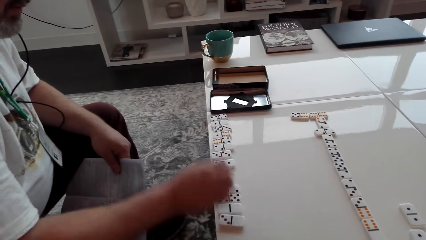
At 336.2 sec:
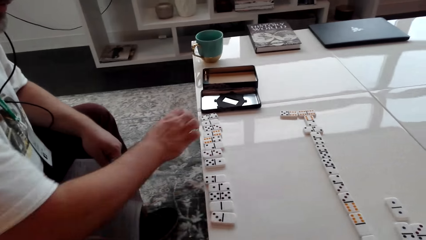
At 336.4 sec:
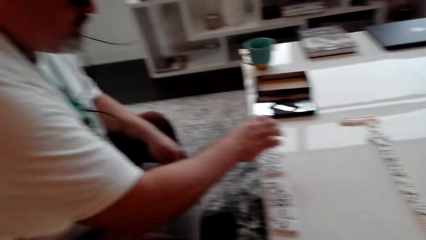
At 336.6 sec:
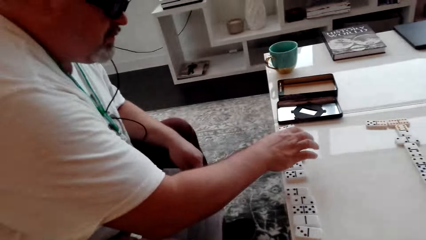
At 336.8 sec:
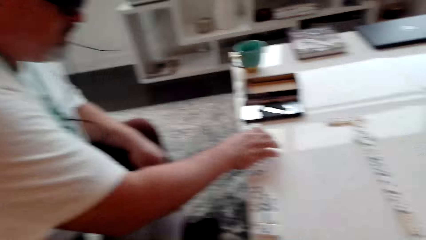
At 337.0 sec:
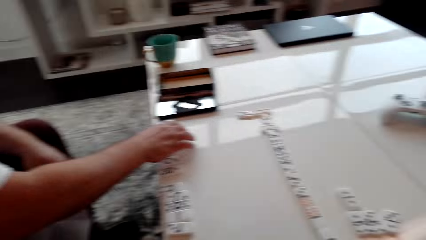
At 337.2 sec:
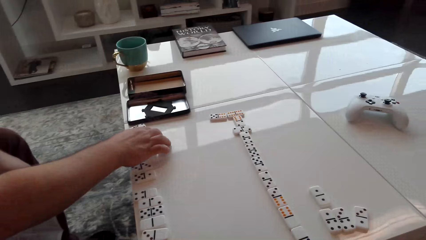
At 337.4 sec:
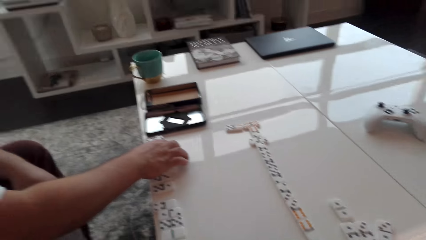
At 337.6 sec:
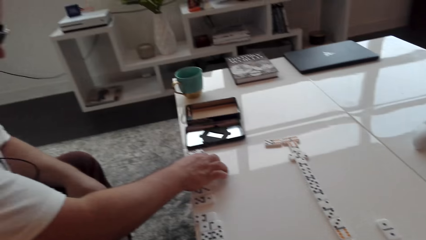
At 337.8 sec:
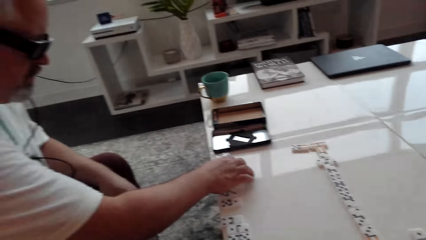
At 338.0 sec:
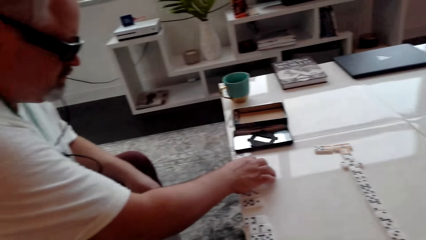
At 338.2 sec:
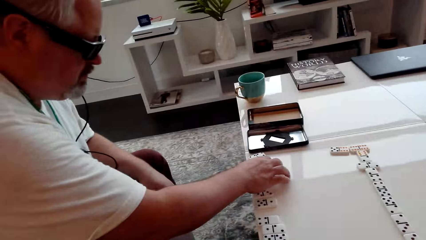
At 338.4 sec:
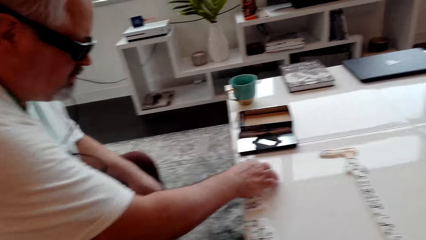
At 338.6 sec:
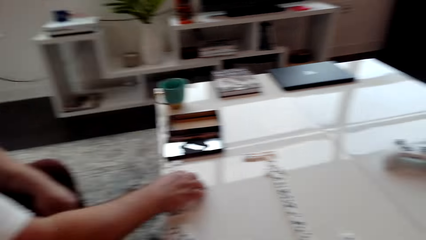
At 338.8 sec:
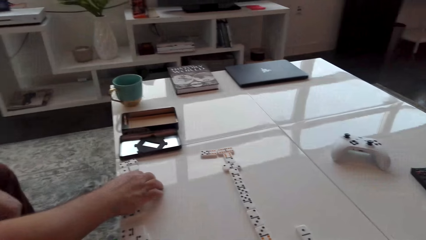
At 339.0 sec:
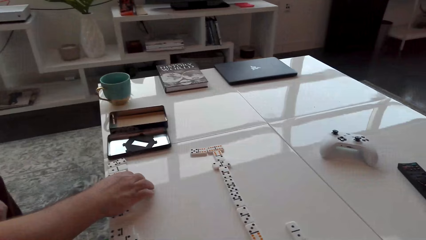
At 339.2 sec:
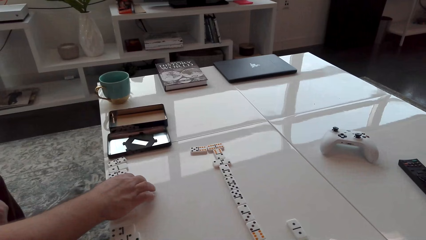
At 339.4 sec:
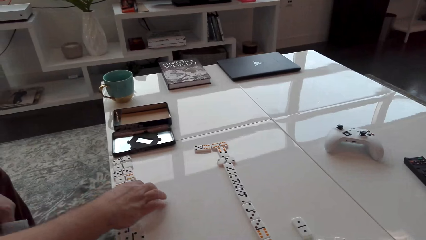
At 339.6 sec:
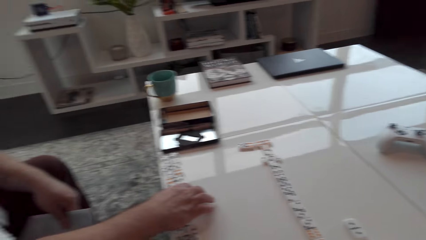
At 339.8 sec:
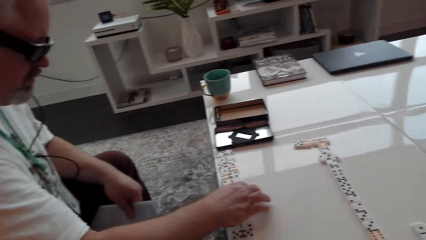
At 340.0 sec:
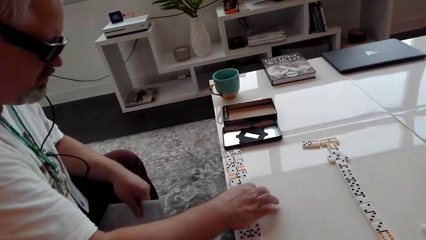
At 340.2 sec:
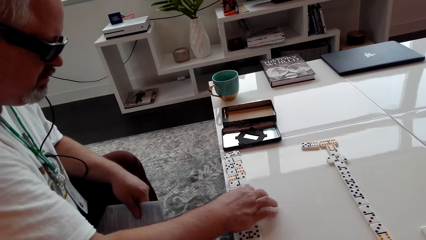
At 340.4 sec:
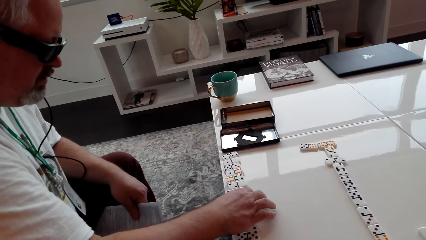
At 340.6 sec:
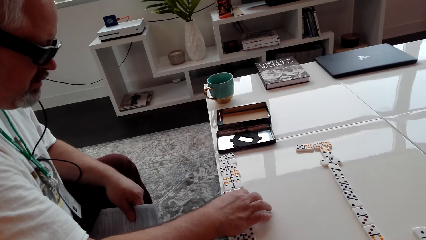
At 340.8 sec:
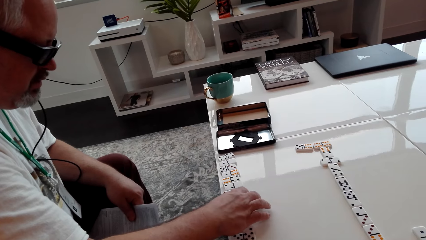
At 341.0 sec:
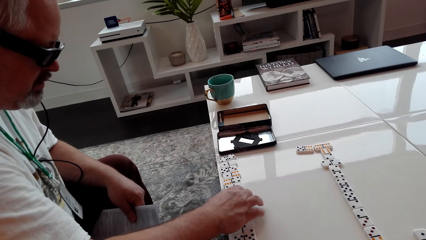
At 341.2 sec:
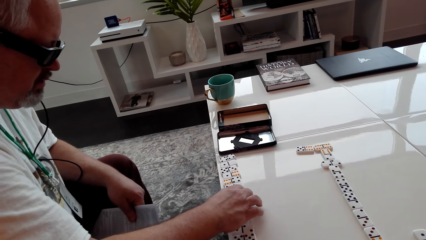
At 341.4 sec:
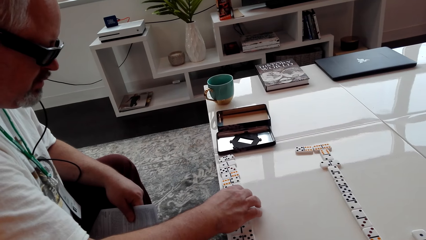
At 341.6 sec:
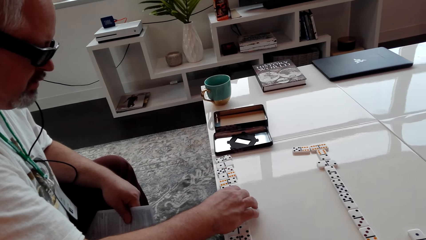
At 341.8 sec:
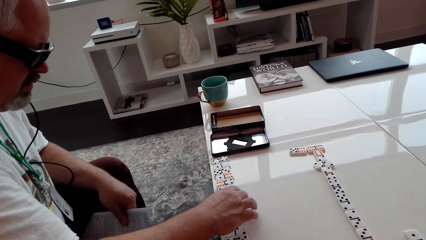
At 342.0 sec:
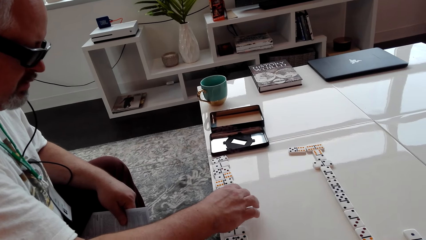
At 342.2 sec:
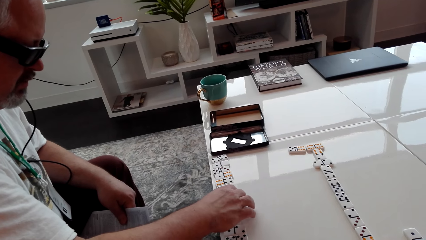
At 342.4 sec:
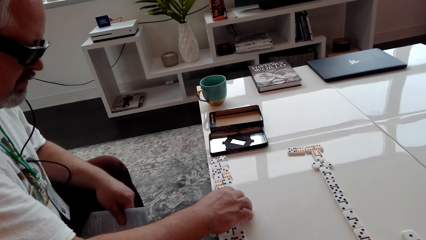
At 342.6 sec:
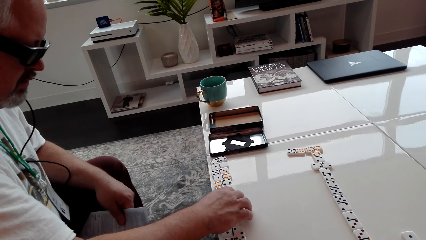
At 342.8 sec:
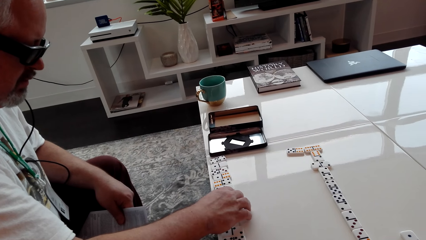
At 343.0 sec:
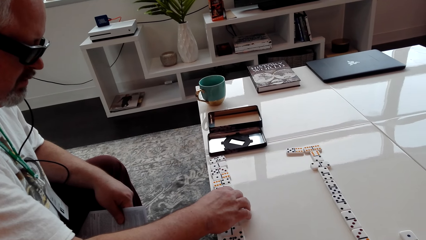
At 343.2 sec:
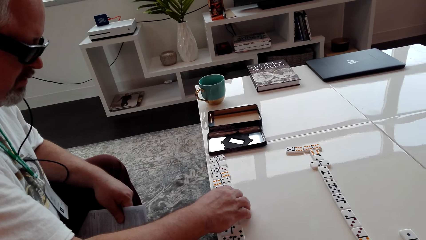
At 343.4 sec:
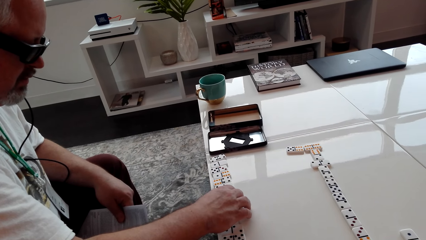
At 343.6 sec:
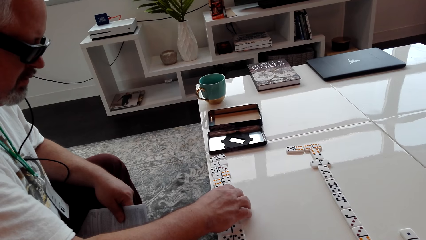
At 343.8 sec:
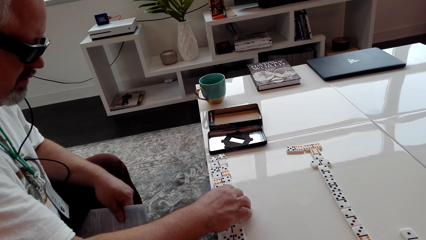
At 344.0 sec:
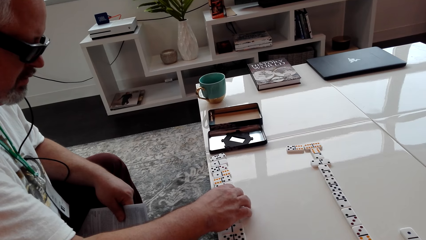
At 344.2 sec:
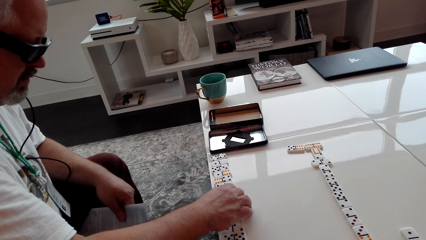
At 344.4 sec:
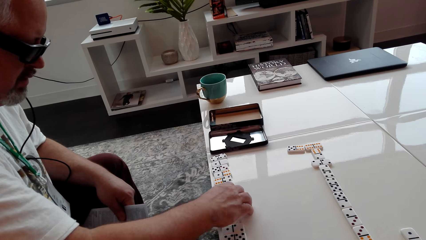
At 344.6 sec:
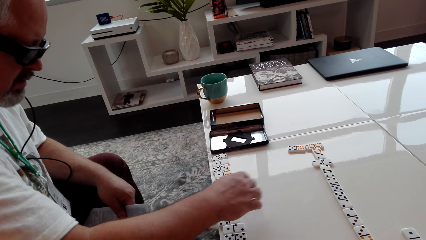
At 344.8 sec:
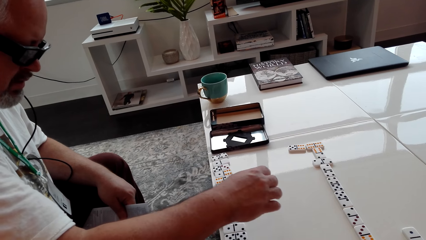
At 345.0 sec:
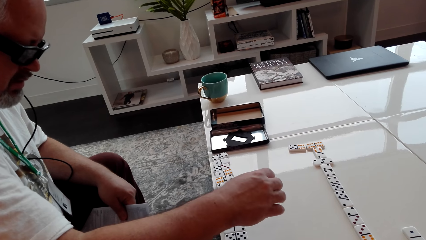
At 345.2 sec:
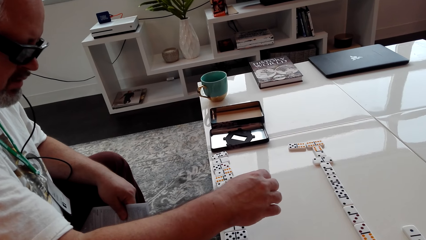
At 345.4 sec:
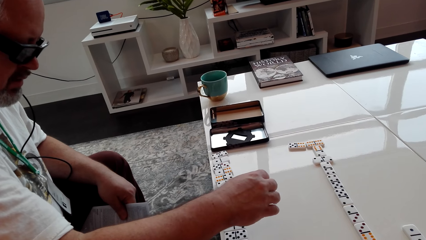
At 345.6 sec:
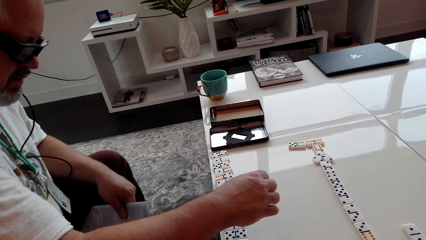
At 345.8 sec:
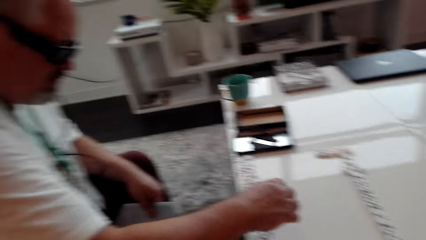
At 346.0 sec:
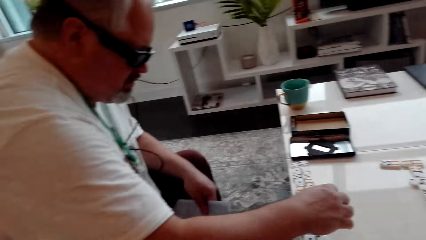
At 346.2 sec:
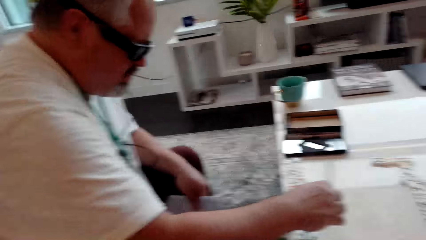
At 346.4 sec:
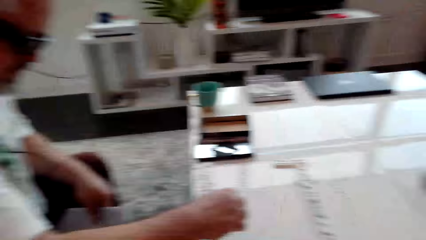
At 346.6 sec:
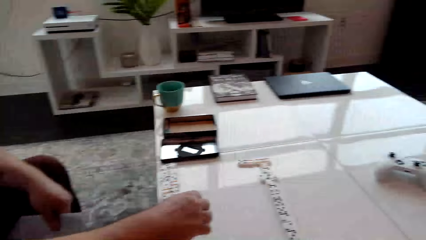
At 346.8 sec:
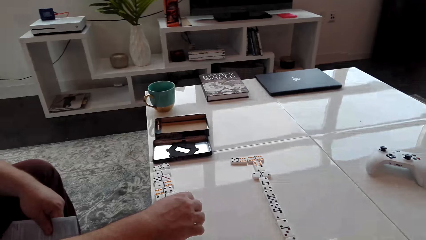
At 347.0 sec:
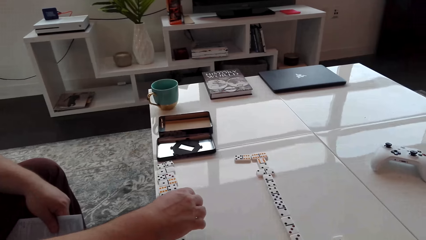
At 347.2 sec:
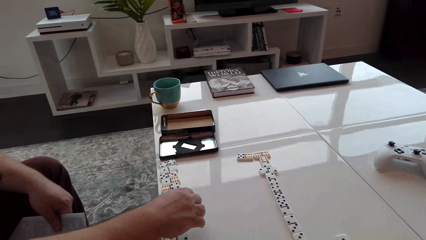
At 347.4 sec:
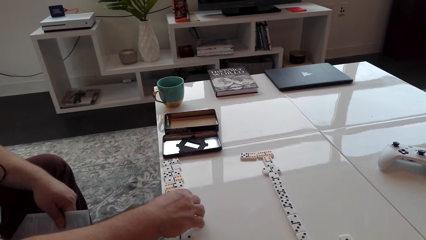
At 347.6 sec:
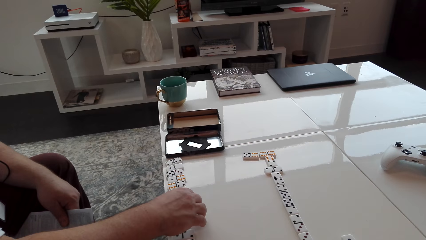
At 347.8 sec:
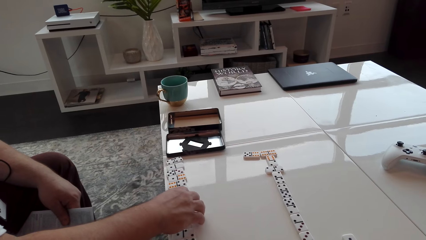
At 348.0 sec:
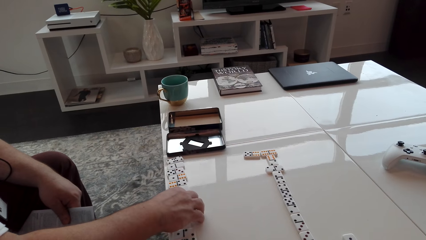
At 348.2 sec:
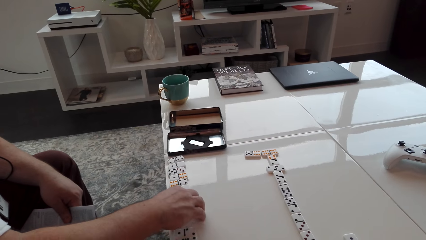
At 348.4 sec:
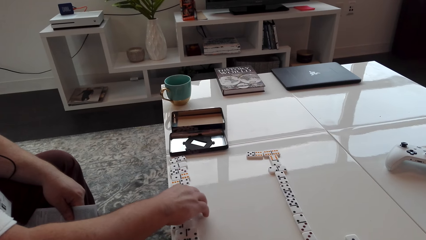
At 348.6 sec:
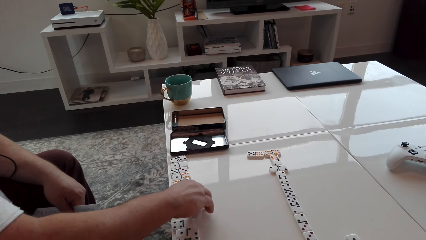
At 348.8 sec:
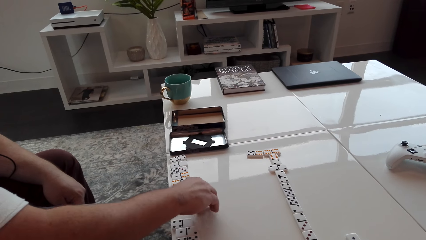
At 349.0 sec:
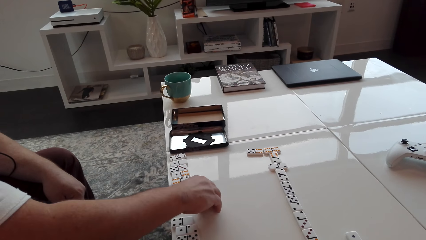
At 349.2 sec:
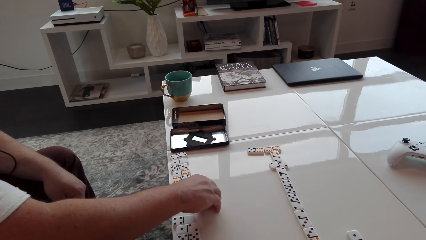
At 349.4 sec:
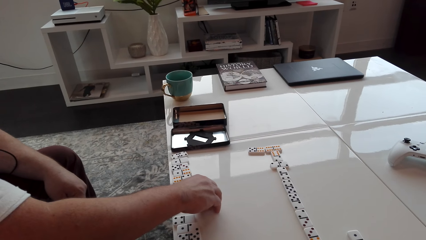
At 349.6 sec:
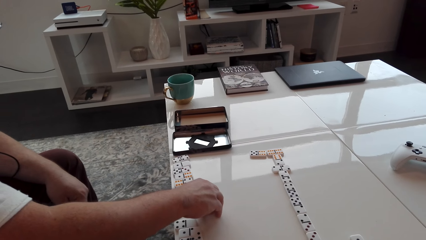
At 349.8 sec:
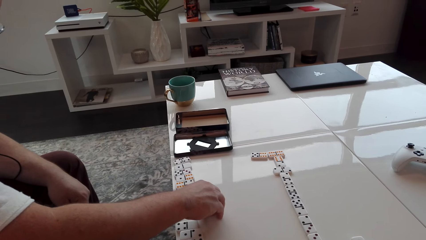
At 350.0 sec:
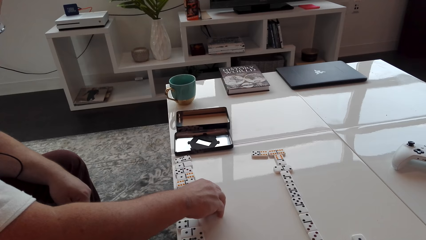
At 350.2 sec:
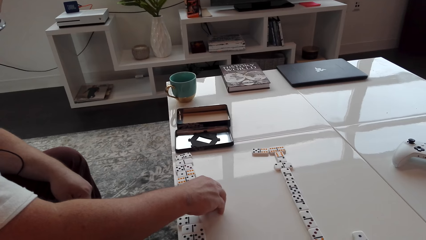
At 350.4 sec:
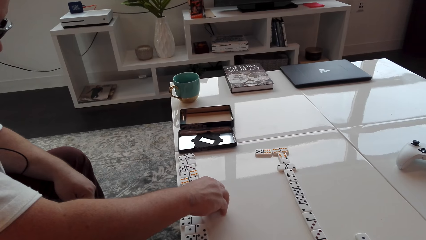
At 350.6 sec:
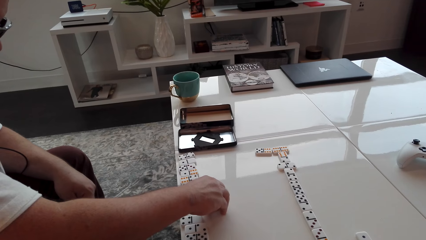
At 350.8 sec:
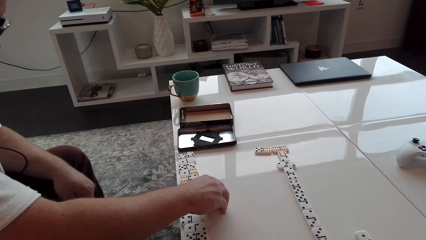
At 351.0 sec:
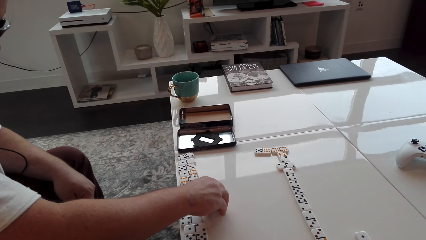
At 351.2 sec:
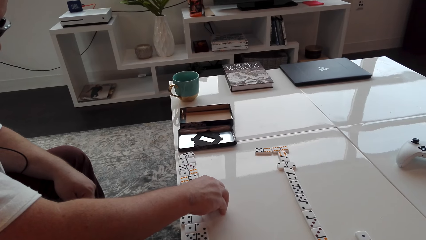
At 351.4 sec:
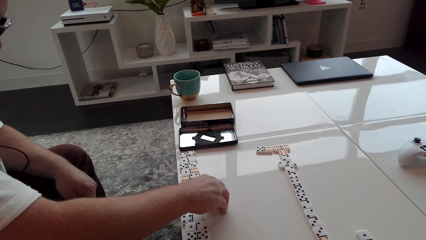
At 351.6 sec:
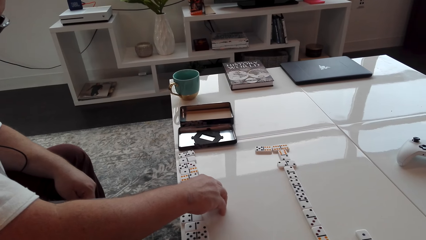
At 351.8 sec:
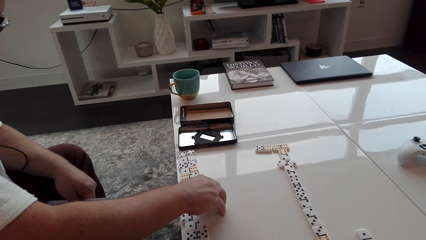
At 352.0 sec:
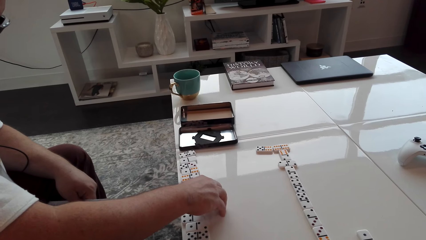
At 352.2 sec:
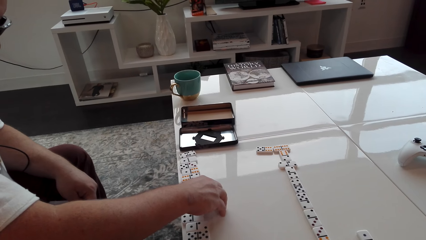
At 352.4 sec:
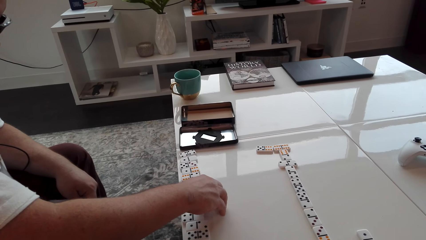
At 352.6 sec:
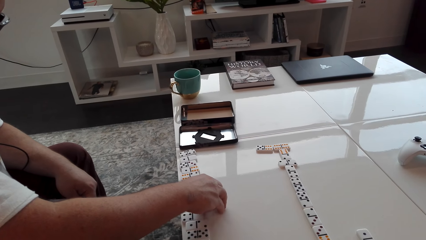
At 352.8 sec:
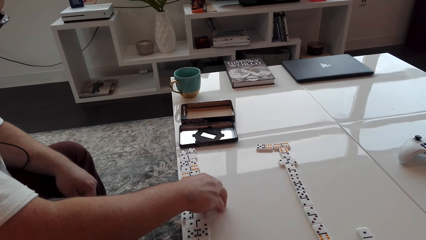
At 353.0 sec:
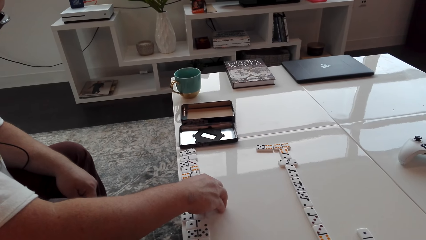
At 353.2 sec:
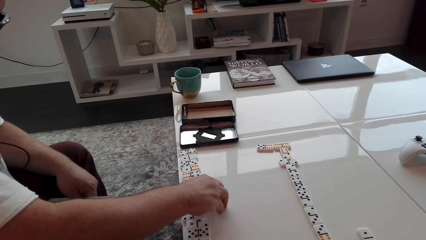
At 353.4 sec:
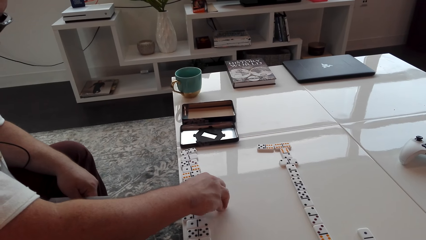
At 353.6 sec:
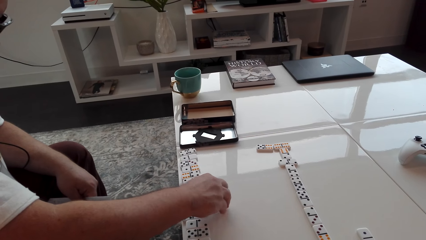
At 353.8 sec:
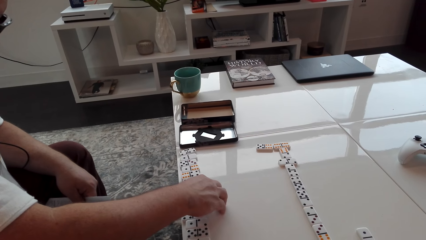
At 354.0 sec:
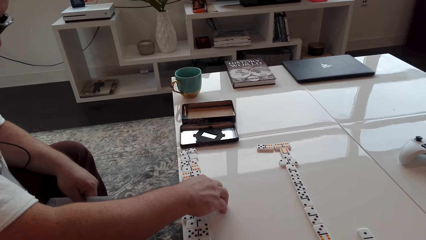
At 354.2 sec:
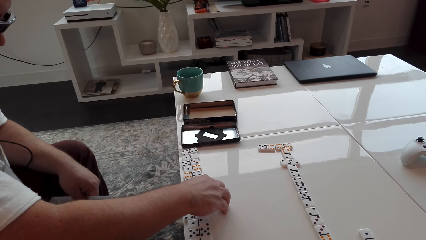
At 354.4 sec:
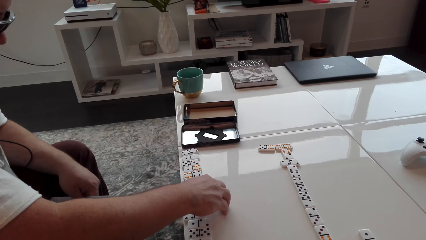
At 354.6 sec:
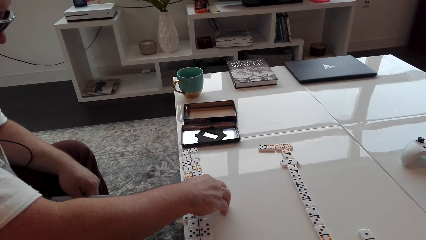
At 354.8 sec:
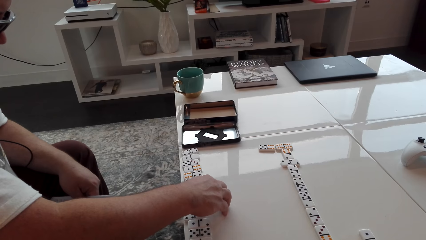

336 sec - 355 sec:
A man holds cubes. The man pushes the cubes.
